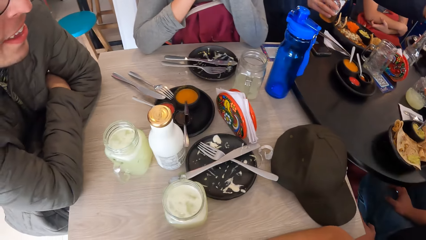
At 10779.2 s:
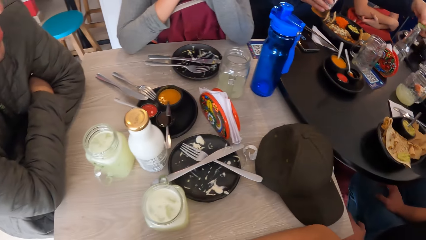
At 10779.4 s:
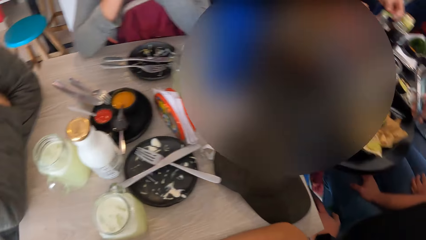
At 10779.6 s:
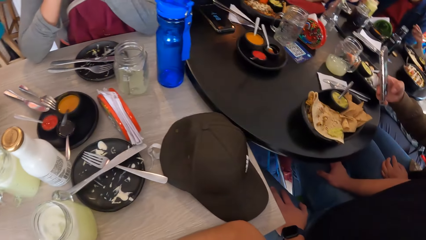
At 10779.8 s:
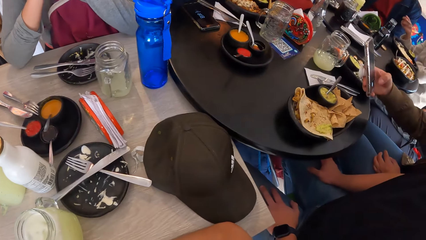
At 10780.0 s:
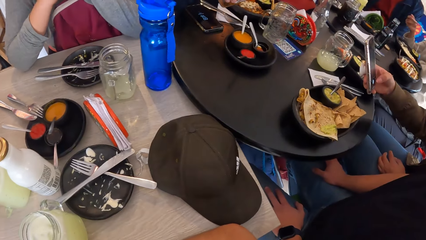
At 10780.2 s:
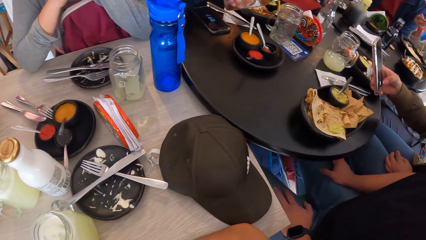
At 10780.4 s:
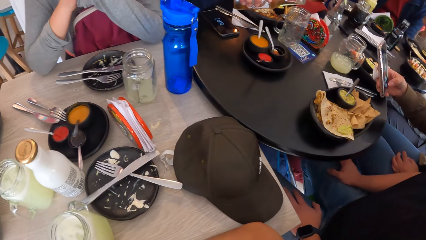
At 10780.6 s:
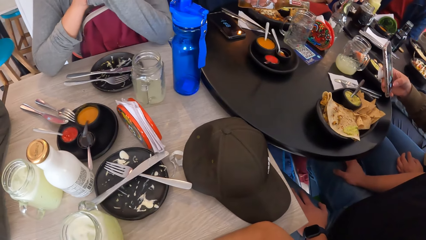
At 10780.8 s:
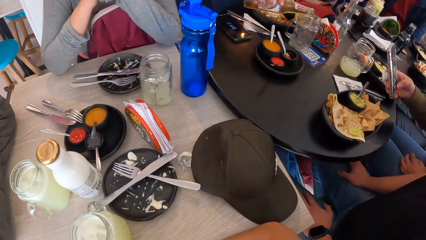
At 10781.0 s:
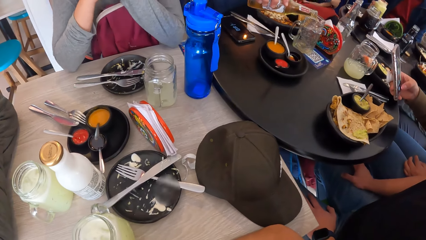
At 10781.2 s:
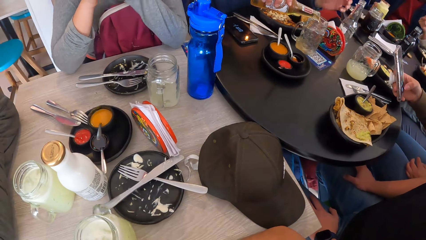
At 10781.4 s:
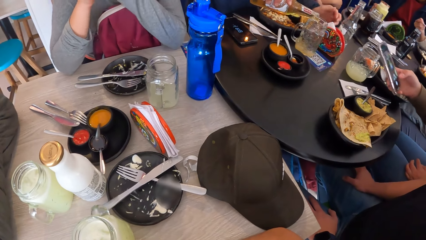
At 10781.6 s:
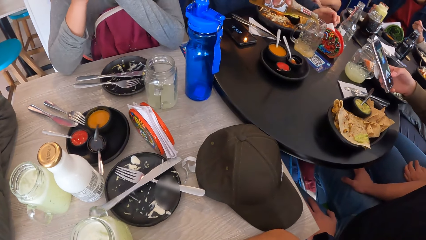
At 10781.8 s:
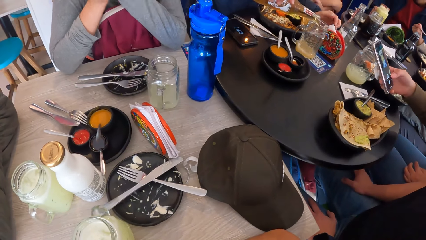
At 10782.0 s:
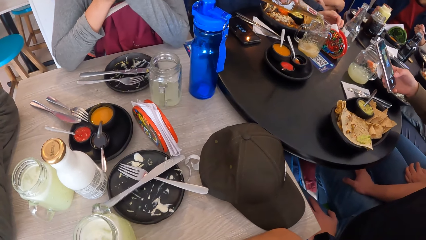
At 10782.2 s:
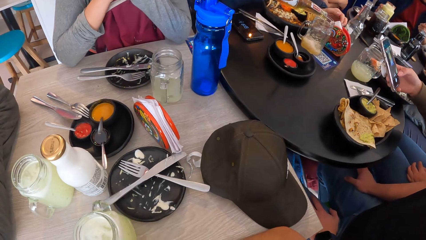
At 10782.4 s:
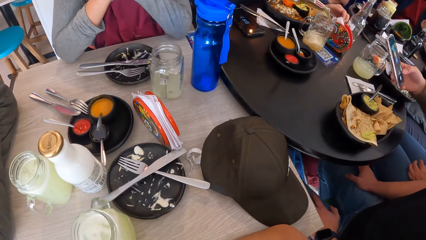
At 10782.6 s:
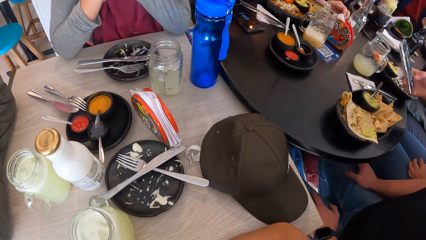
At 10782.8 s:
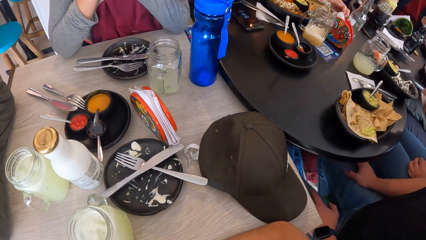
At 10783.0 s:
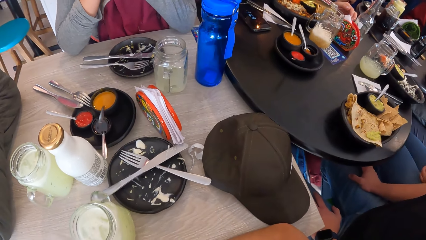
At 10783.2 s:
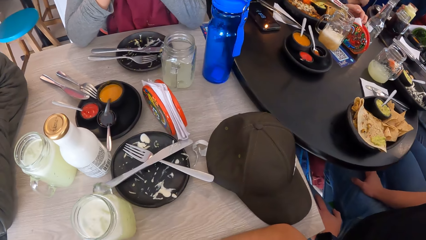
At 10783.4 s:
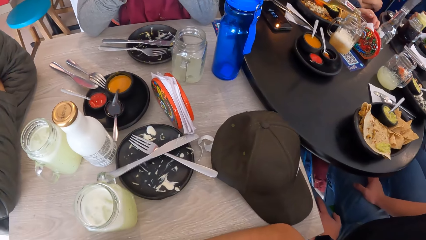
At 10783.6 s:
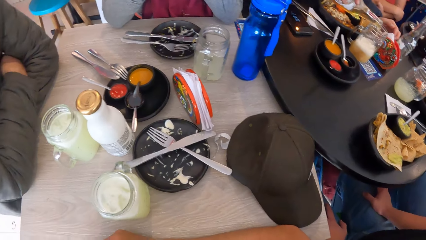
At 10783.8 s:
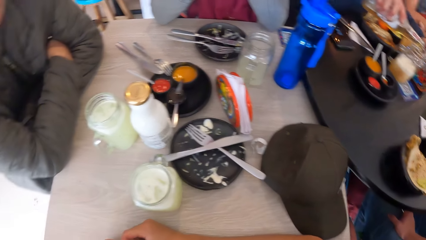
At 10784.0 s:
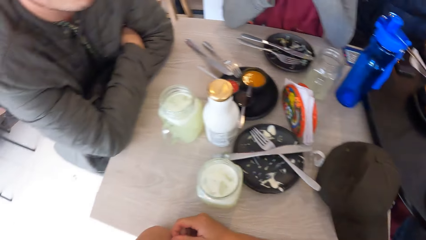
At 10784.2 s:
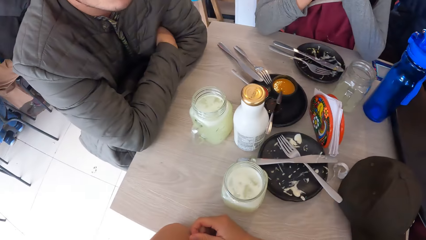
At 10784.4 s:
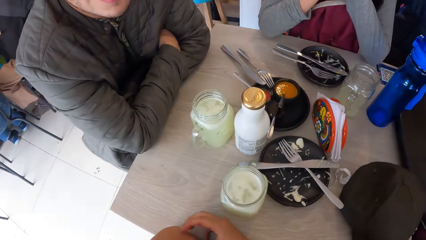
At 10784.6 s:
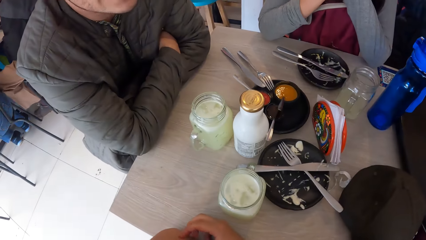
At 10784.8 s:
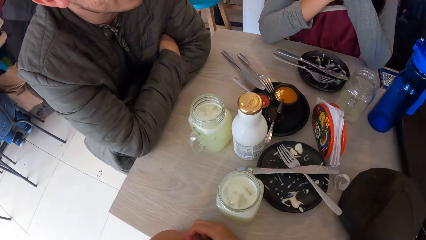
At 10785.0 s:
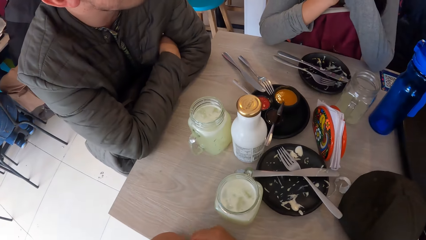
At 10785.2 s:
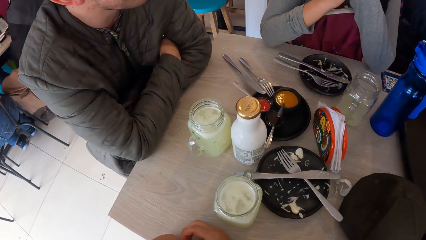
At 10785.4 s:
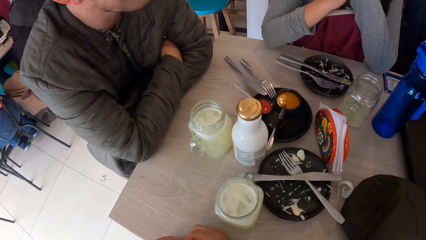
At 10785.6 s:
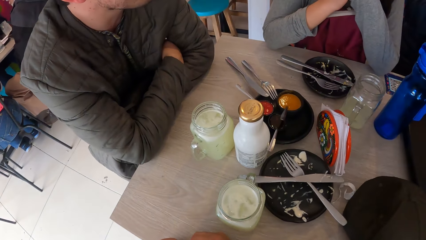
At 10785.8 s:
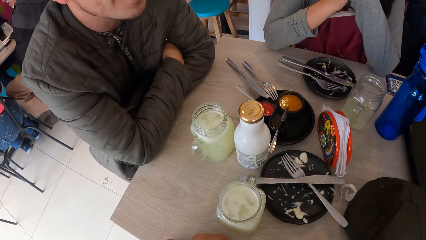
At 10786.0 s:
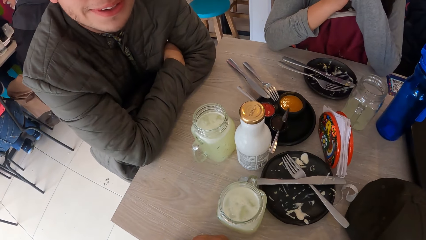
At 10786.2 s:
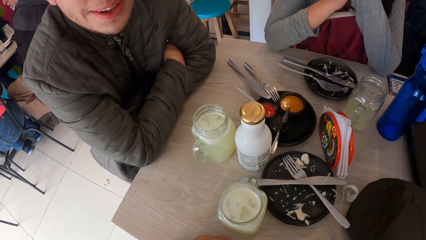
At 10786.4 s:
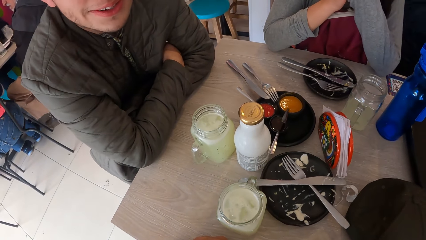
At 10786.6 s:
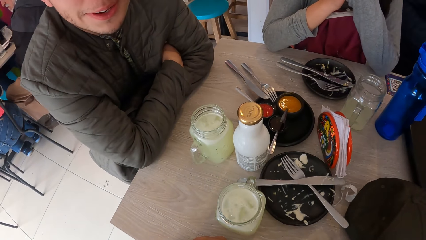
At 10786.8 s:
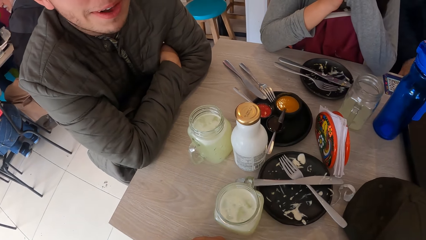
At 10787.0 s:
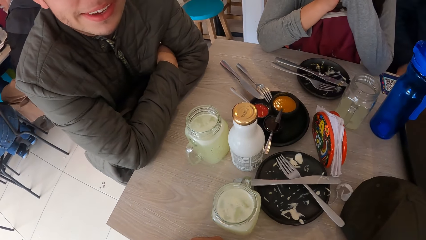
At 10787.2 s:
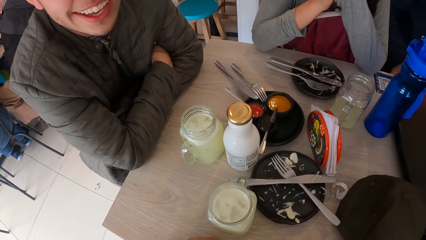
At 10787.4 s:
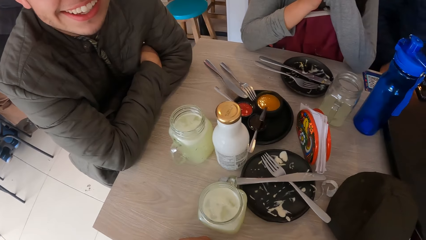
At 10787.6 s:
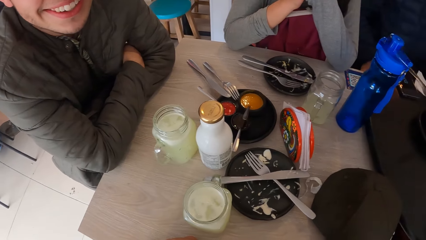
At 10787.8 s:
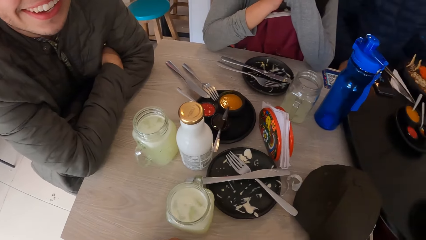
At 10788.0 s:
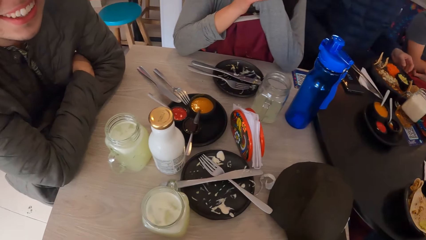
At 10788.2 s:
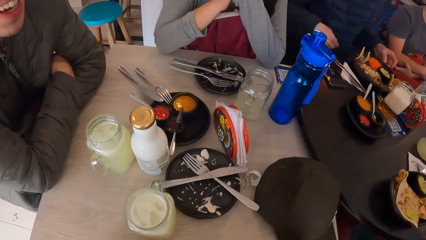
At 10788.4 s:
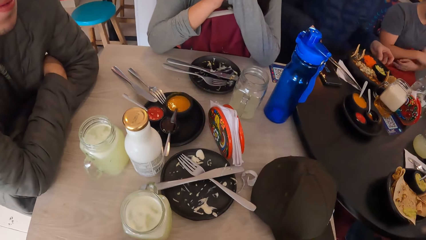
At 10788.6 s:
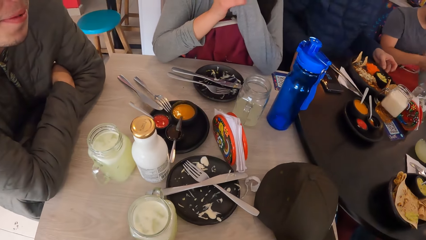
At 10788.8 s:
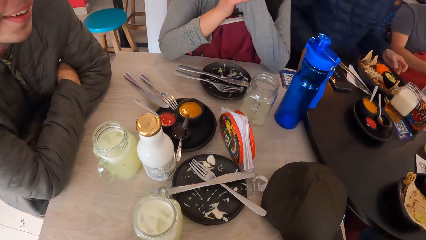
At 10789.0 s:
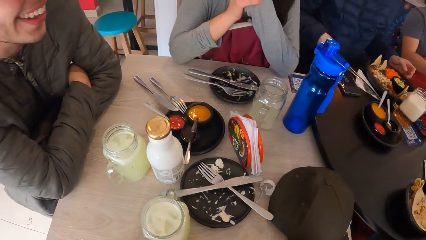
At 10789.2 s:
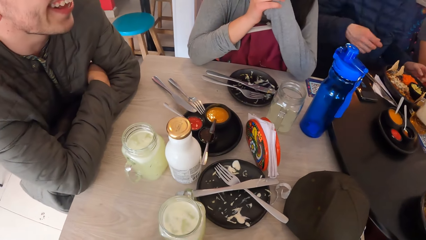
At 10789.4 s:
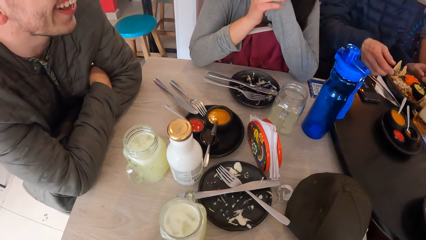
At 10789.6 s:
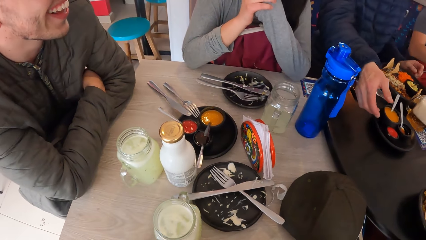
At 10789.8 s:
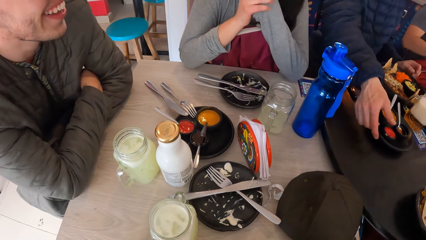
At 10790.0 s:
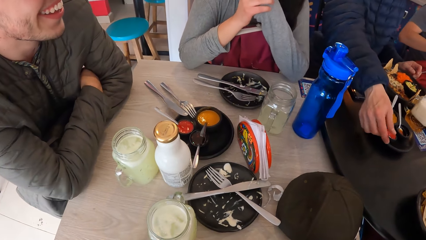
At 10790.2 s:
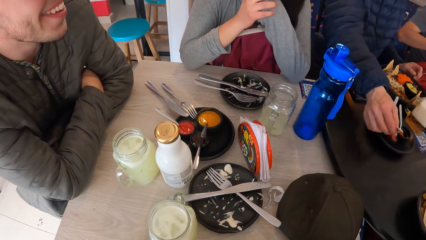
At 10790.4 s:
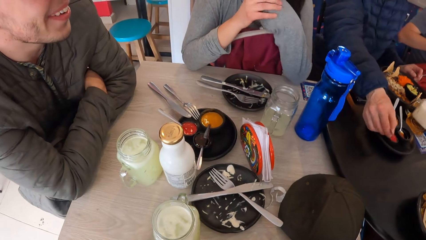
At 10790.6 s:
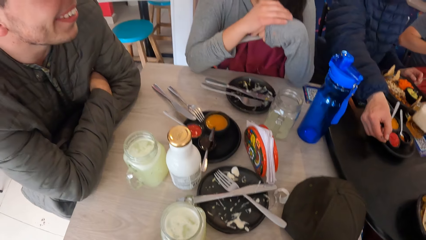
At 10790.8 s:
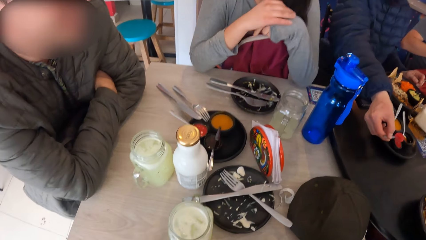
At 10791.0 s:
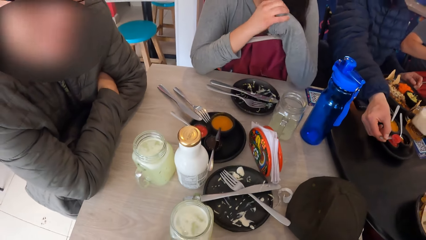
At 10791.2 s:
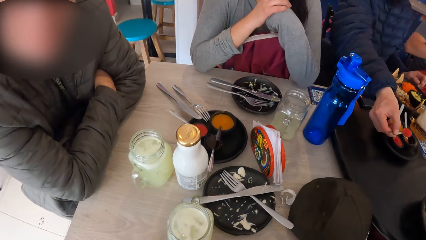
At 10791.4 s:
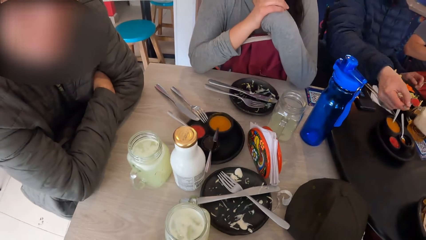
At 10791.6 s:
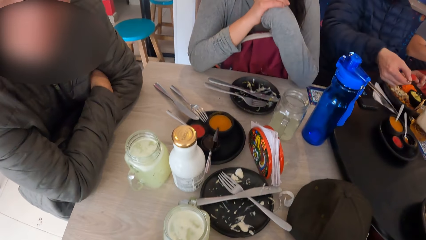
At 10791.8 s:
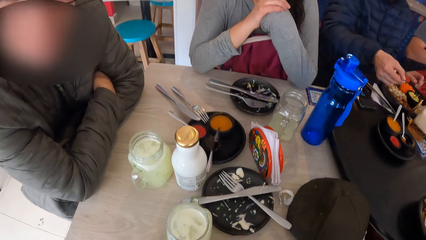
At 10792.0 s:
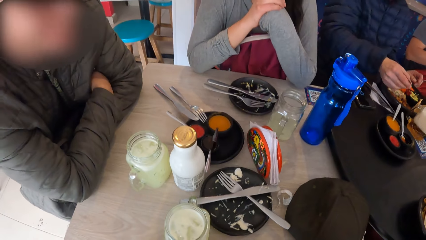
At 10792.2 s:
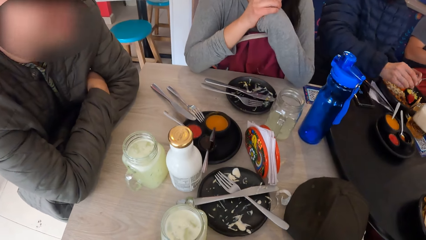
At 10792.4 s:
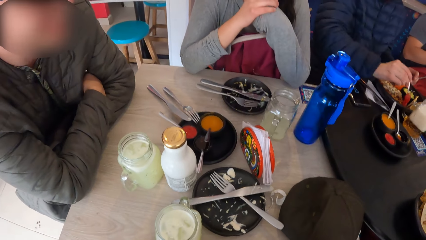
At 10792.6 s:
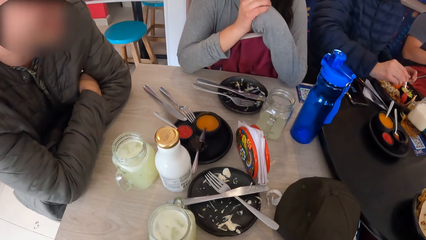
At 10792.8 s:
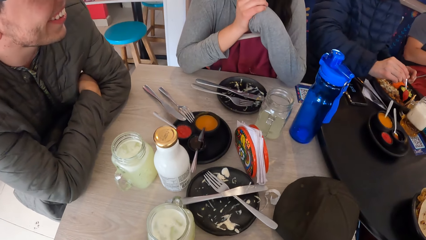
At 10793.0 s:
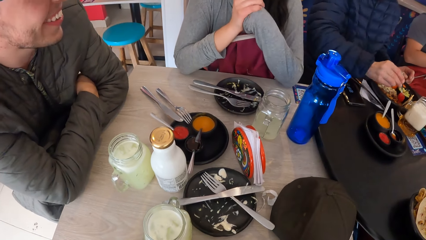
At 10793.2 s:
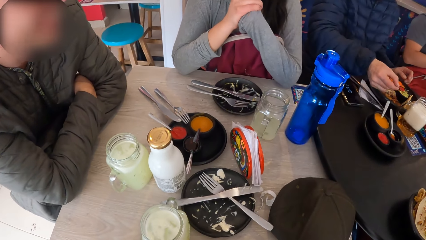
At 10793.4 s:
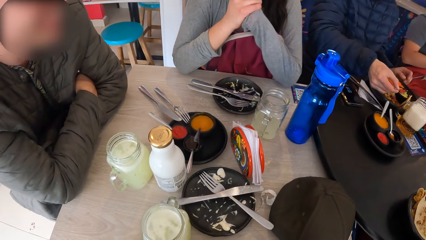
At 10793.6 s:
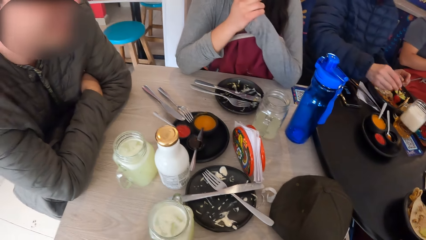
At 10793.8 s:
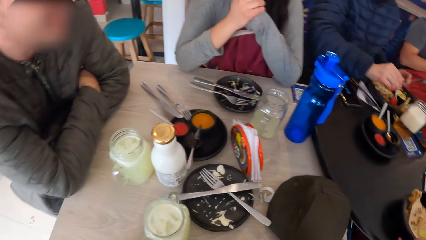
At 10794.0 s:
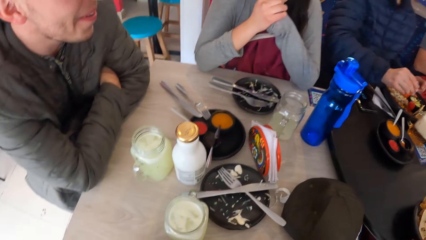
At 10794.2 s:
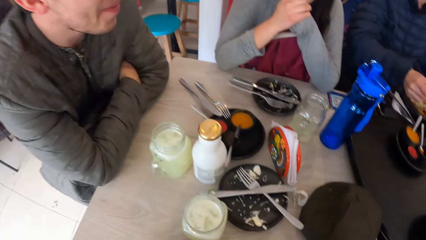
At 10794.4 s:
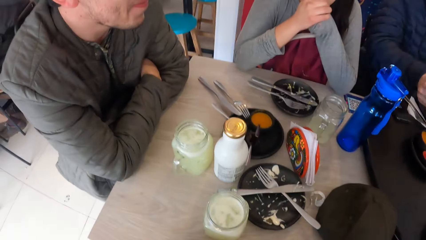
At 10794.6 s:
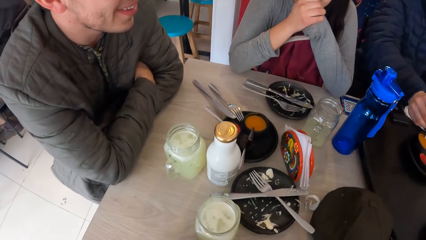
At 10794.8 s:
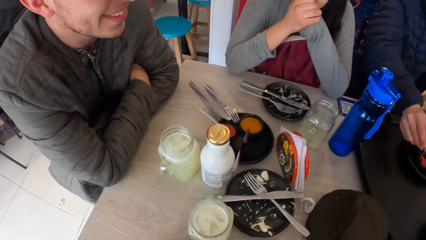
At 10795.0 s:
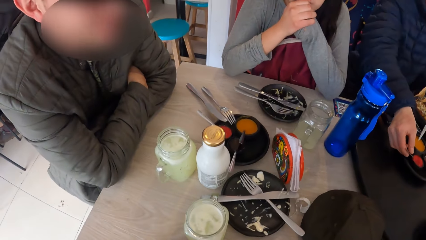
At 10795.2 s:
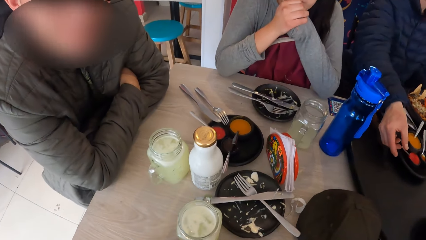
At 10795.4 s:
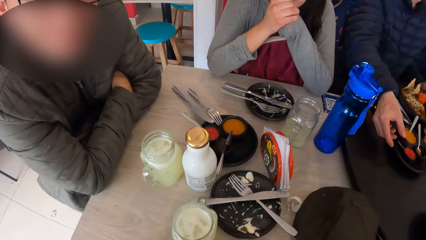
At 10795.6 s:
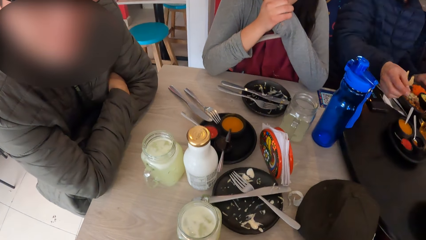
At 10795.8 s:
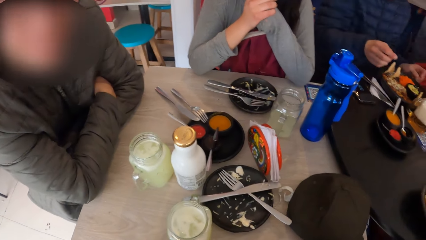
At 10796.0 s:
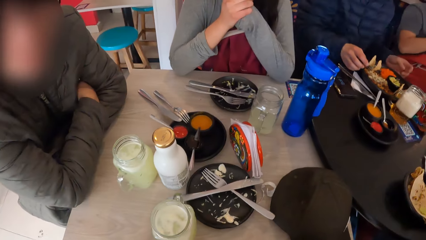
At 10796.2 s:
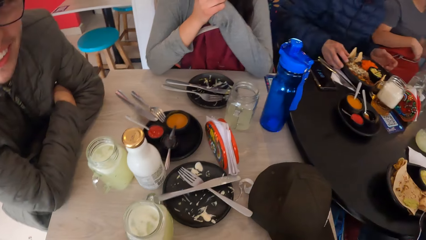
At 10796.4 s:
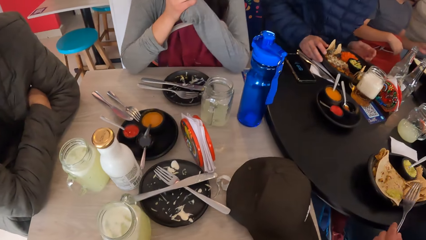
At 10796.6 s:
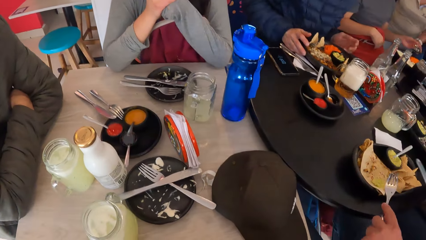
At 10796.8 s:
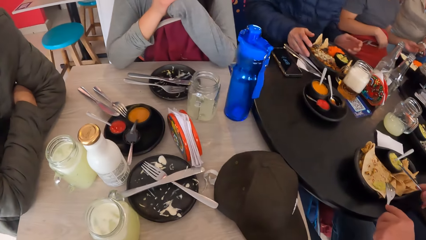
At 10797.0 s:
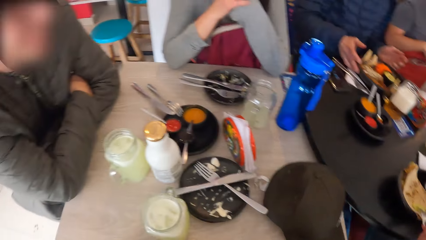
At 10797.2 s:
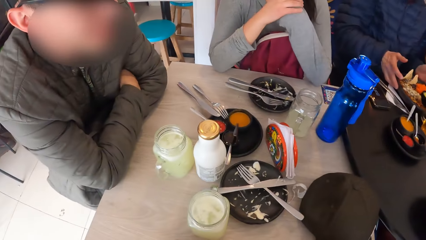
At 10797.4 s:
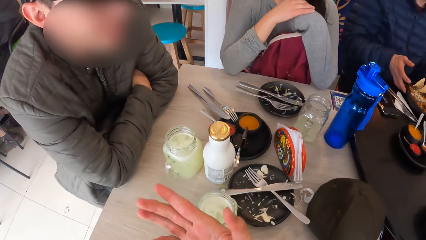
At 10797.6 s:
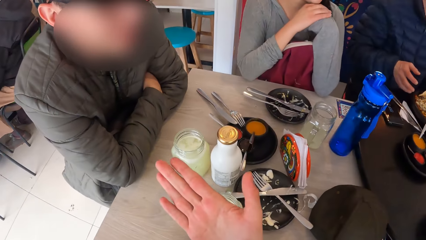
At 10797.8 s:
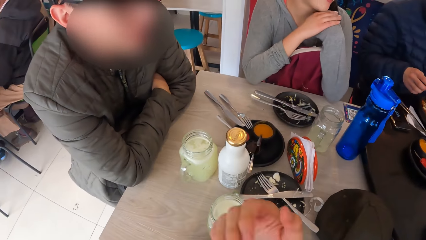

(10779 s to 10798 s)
The man pours the drink, beer, from the bottle into the cup with his right hand. A person scrolls the phone. The man picks a spoon of sauce from a small bowl with his right hand. The man puts the sauce into the plate on the table with the spoon in his right hand. The man drops the spoon into the bowl with his right hand.
